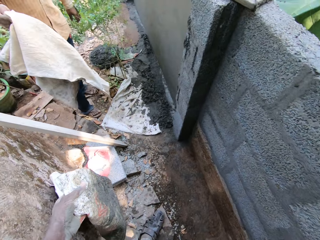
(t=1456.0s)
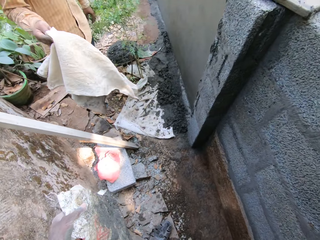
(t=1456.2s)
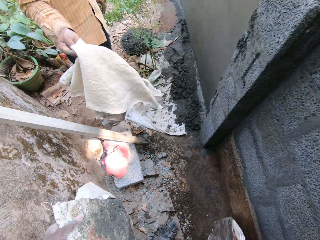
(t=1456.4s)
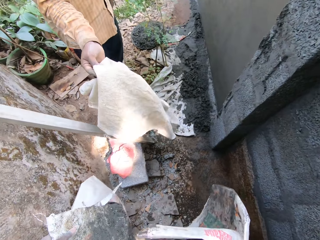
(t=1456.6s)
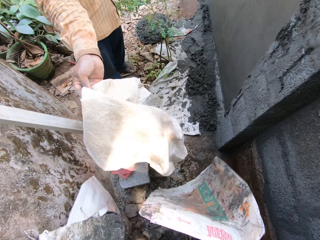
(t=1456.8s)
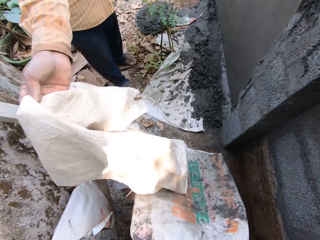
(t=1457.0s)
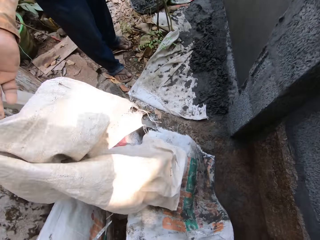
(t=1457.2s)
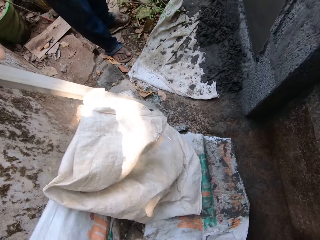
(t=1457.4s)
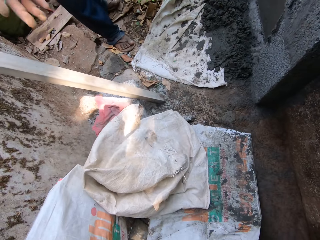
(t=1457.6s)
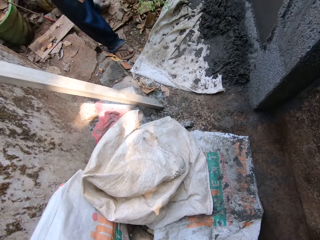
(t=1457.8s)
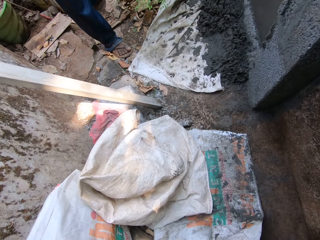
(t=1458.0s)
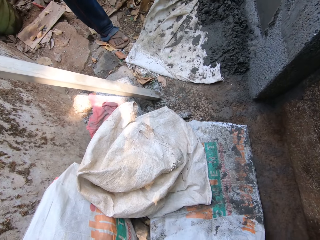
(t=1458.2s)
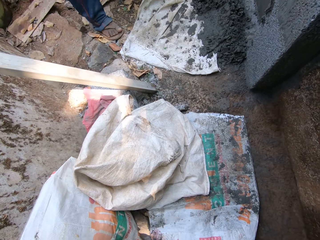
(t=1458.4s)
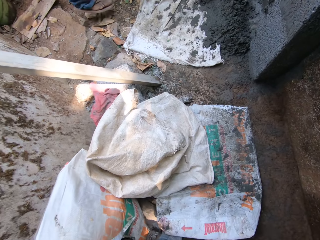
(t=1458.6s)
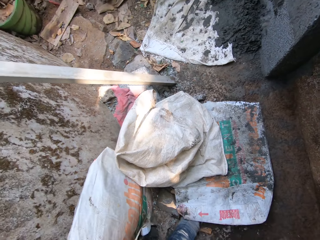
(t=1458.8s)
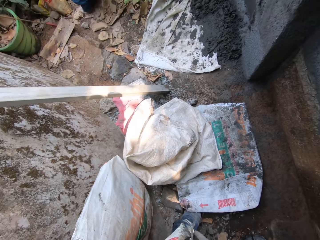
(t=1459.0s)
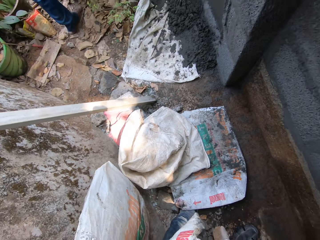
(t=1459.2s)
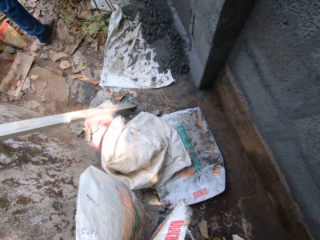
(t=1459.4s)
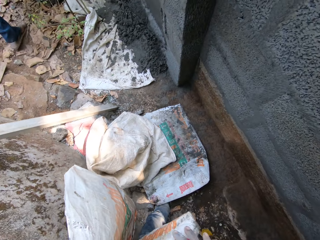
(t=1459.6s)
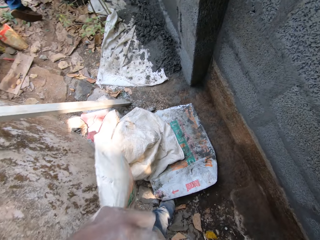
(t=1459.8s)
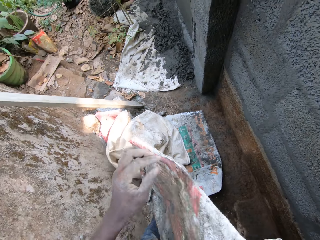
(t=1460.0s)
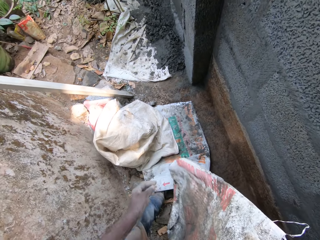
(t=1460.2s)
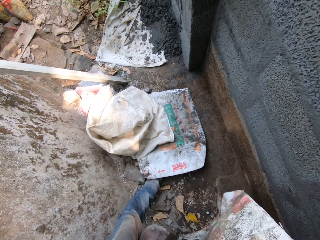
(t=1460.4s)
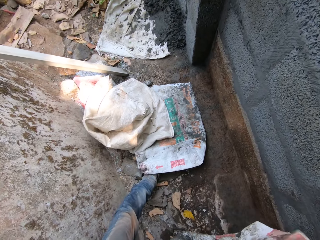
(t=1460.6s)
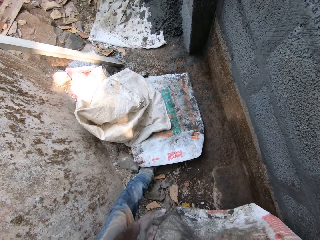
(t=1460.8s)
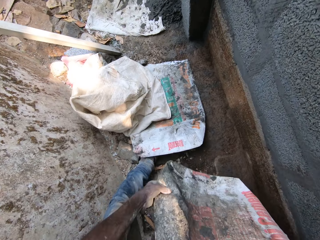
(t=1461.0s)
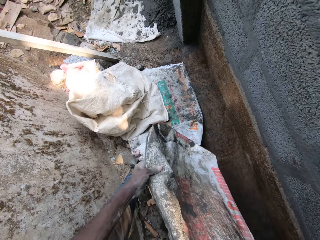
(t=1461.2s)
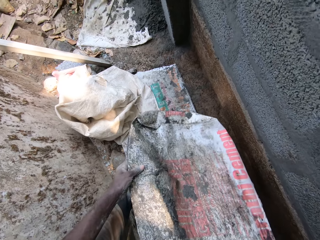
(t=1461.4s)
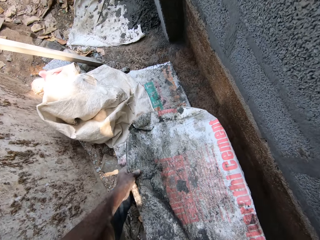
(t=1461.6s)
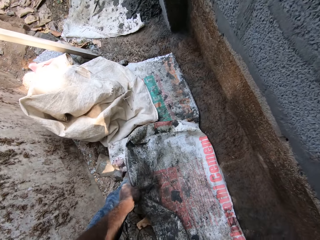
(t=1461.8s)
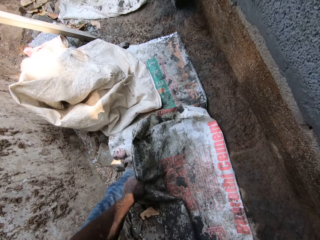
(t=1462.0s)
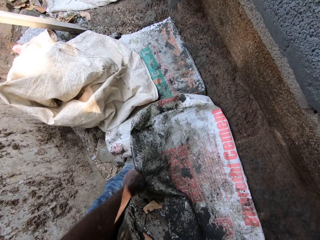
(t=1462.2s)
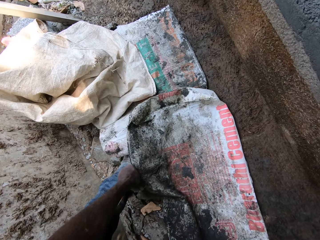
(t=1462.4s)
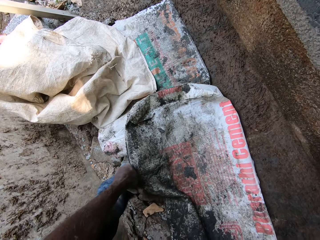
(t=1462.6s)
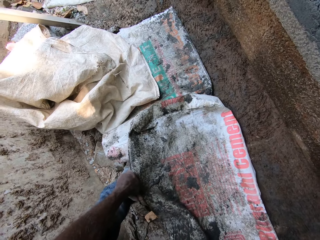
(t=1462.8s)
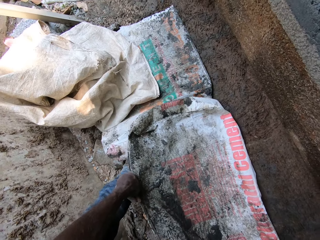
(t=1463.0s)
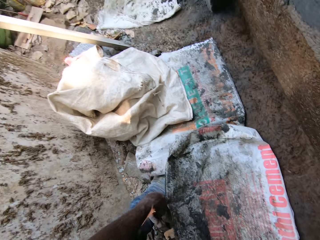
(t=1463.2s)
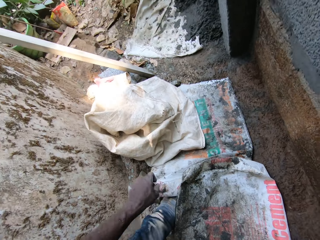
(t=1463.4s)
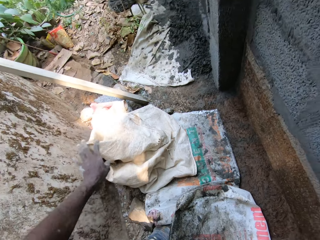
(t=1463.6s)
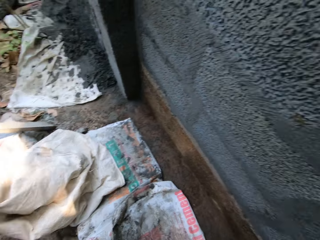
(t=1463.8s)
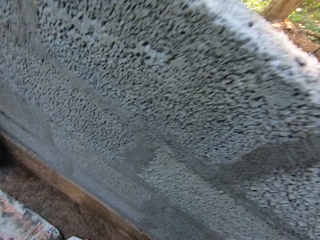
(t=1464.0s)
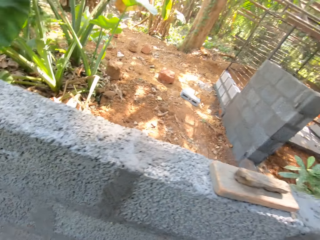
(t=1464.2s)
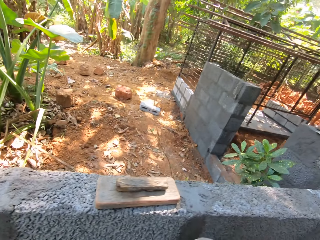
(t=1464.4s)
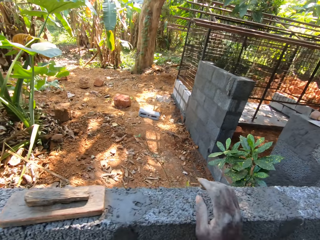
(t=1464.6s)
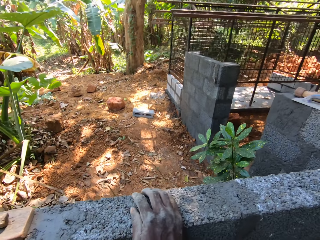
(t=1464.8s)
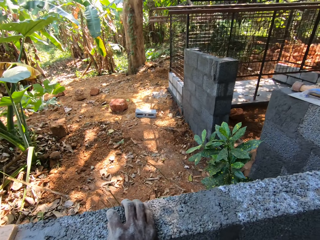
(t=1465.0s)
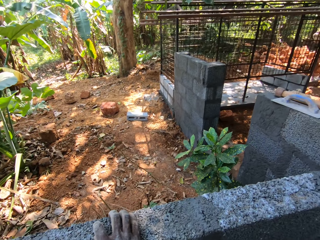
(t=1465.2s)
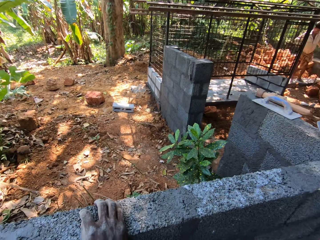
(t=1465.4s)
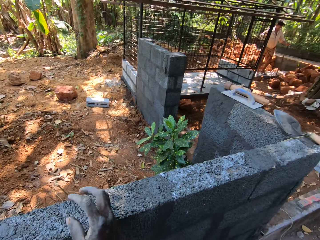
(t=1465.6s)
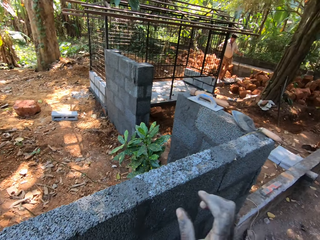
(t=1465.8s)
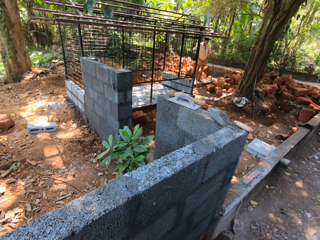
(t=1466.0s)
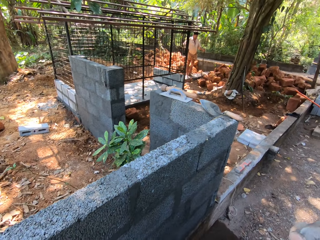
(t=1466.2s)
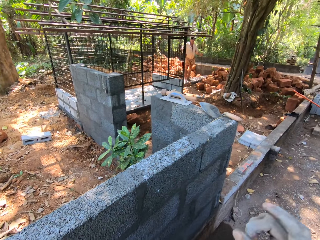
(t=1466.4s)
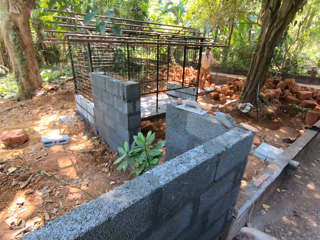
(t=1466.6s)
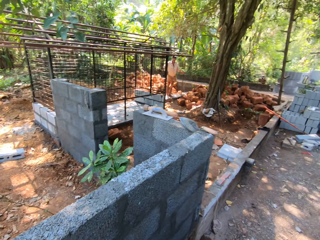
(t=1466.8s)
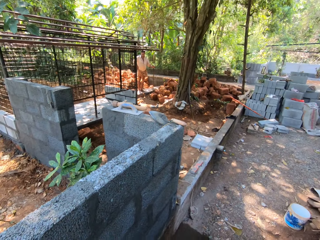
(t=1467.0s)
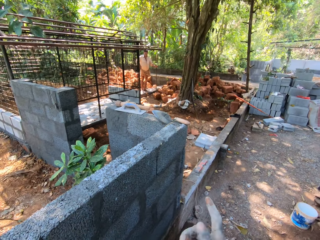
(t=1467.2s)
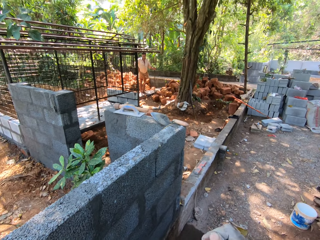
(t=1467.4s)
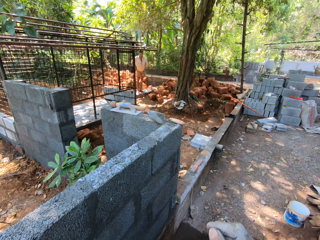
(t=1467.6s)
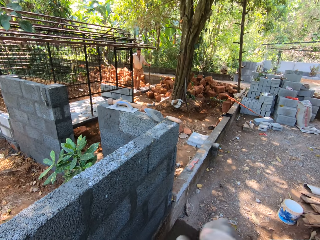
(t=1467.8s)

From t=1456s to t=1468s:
The camera wearer drops a paper sack on the ground with his right hand. The man drops the sack on the ground with his right hand. The camera wearer passes a sack to his right hand from his left hand. He drops the sack on the ground with both hands. He picks up the sack from the ground with his left hand. He interacts with a man and another man. He talks to a man. The first man holds the stick with his left hand.

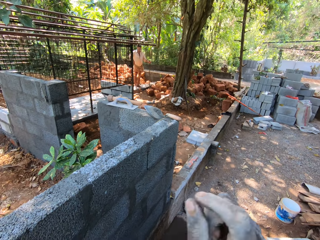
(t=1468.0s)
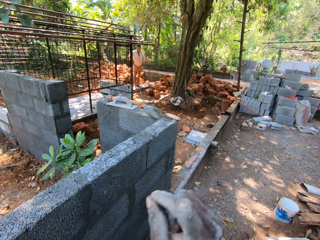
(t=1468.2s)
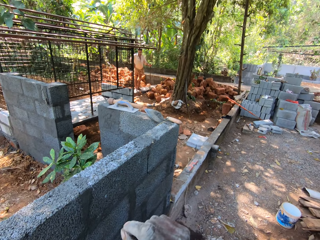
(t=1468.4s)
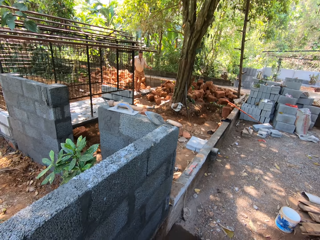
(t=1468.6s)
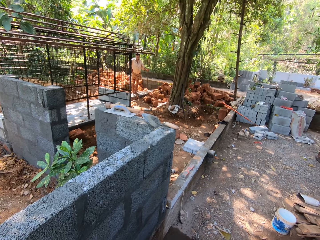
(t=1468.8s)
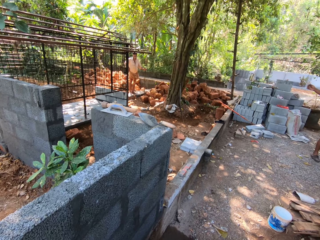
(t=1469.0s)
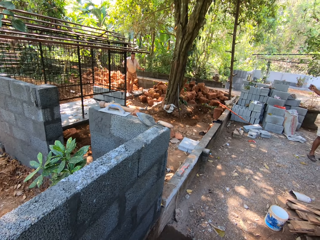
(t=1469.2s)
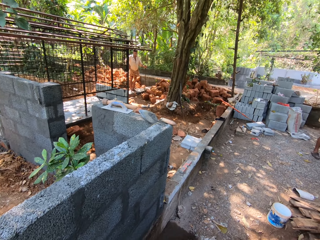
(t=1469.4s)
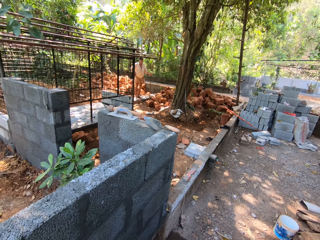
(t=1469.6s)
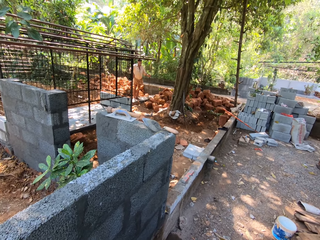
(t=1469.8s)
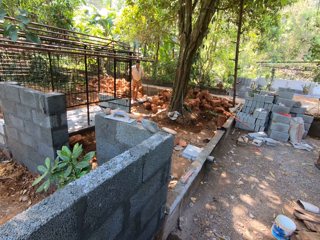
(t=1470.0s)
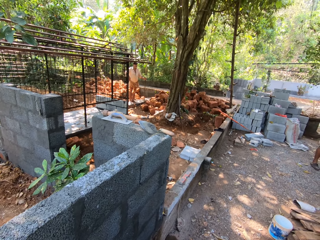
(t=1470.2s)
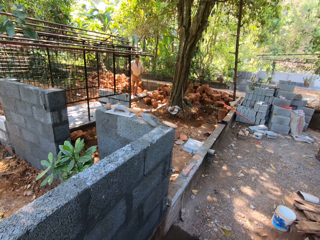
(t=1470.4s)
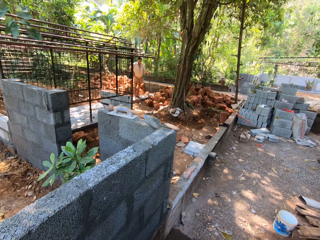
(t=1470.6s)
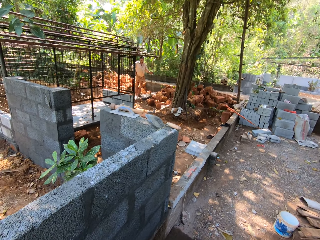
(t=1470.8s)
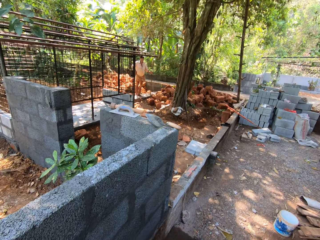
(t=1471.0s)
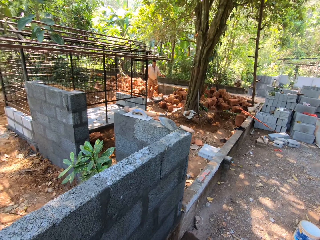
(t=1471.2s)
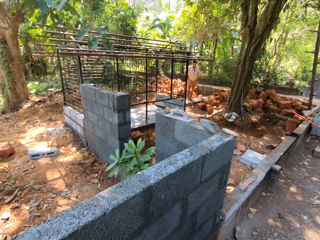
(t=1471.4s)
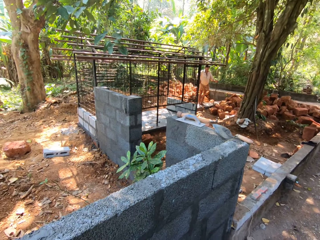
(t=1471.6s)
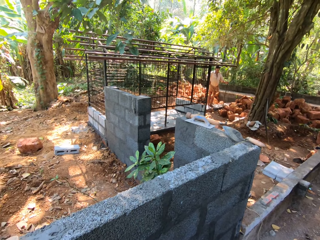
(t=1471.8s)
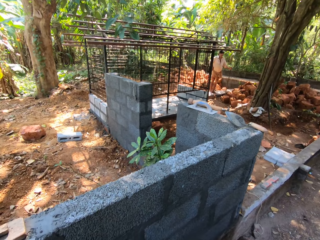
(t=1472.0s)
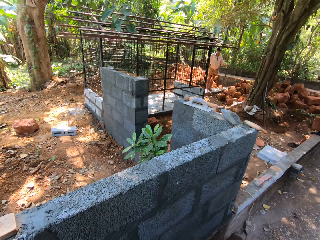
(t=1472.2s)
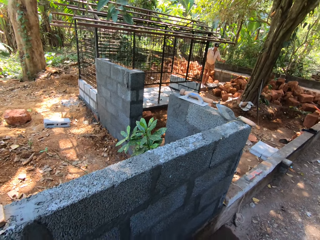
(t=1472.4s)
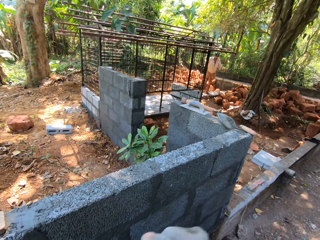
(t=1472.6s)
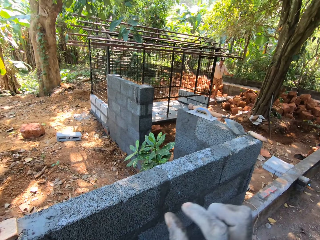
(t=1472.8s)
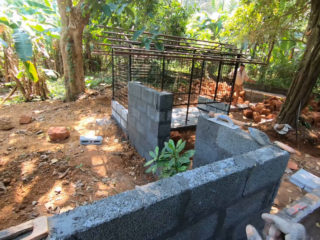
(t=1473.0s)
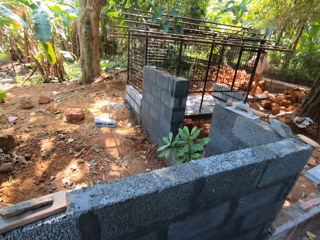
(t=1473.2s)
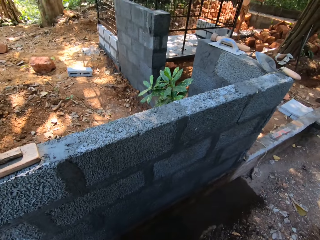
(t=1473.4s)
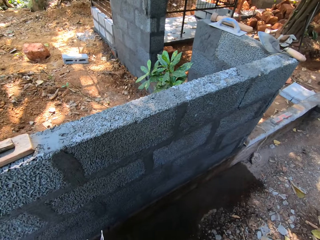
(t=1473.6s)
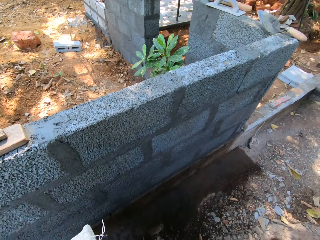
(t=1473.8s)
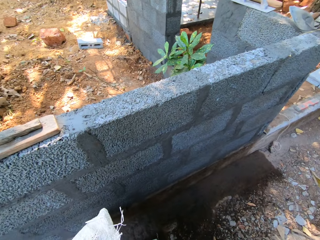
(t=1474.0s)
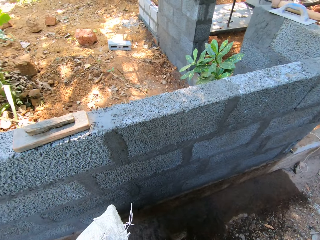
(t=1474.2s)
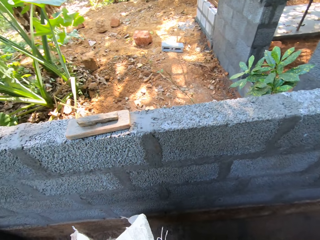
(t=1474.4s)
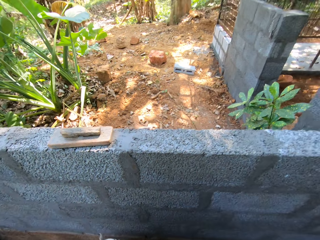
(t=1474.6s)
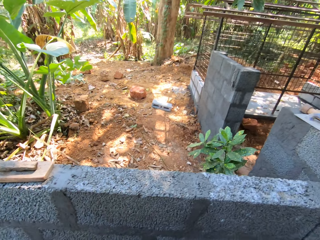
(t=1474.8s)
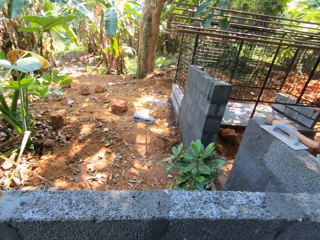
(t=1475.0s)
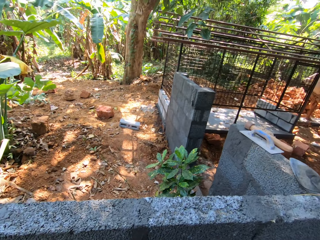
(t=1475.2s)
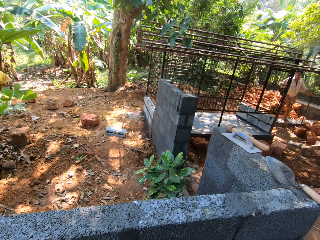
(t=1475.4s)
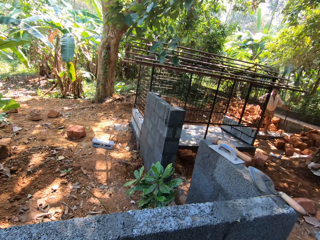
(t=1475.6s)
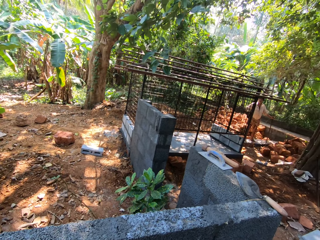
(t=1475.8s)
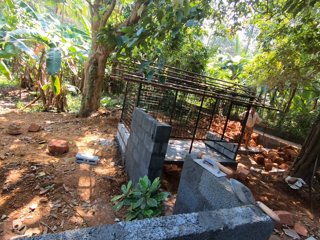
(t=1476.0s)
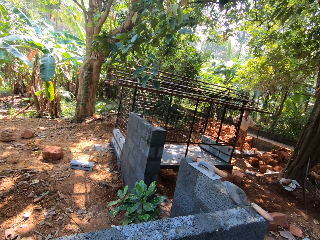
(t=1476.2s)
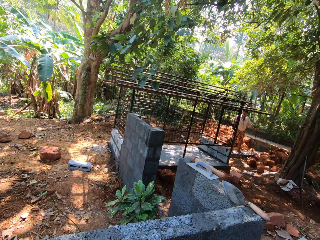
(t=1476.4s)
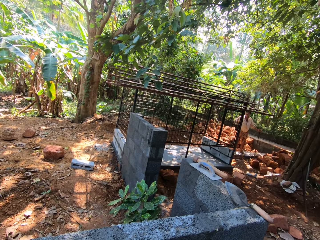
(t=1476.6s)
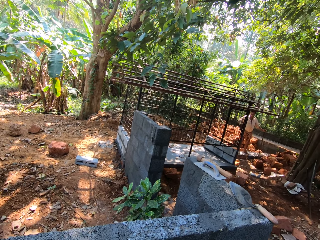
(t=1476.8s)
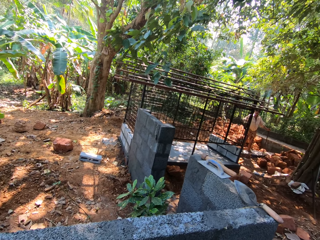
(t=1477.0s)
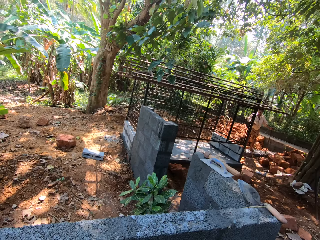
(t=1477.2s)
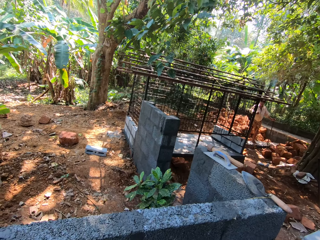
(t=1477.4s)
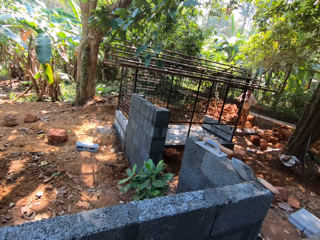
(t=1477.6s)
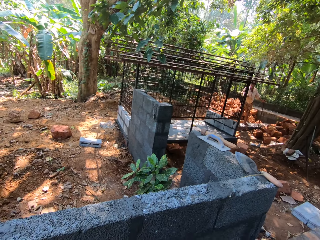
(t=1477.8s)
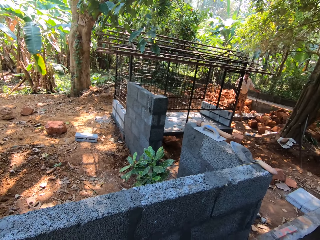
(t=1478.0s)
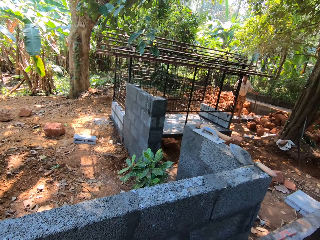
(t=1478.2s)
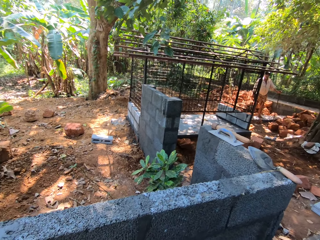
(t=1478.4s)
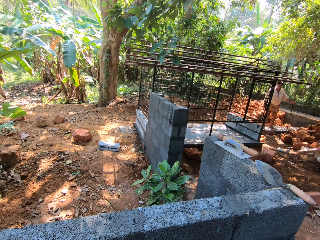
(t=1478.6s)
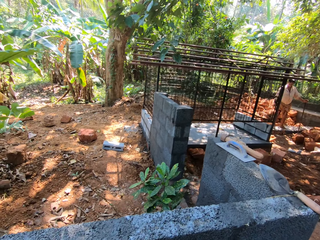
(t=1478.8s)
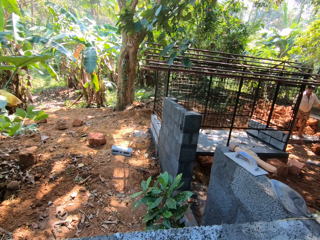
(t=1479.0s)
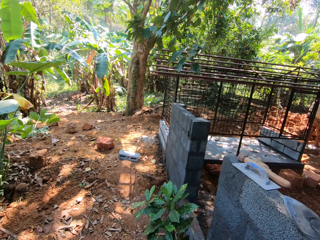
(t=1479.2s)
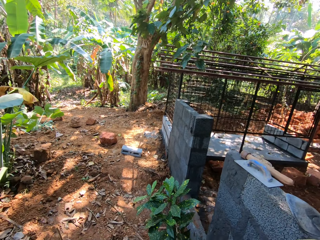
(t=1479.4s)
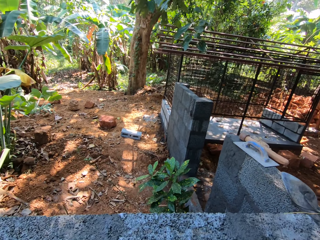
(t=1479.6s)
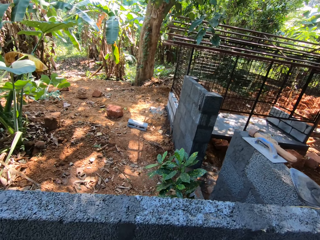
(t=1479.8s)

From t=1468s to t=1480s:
A man talks to the camera wearer. The camera wearer talks to the man. Another man talks to the camera wearer. The camera wearer talks to the other man.
